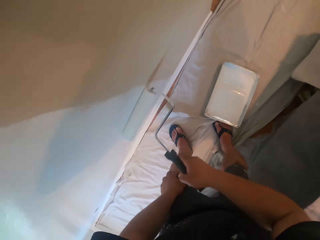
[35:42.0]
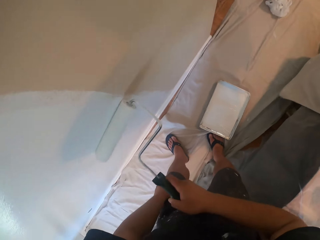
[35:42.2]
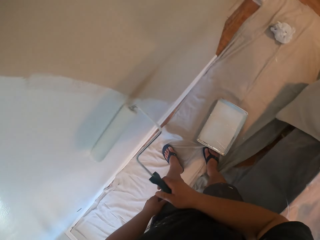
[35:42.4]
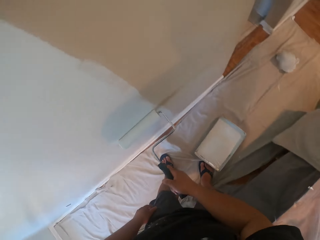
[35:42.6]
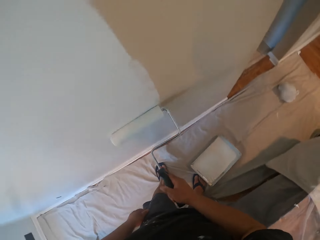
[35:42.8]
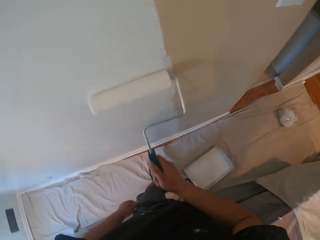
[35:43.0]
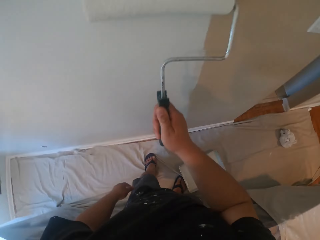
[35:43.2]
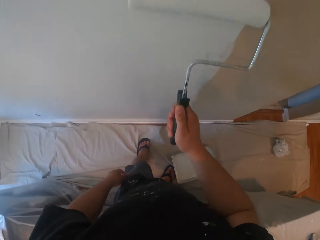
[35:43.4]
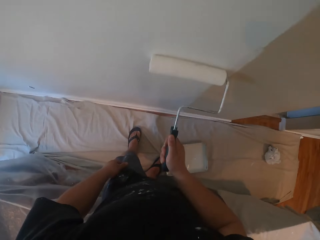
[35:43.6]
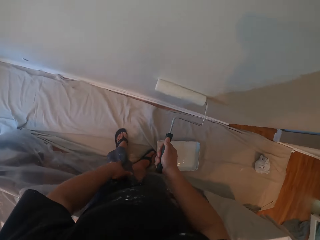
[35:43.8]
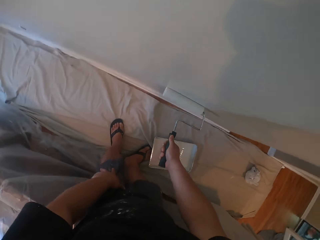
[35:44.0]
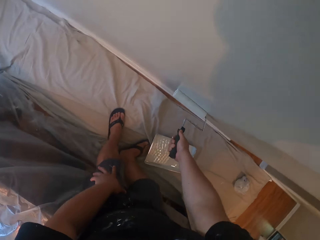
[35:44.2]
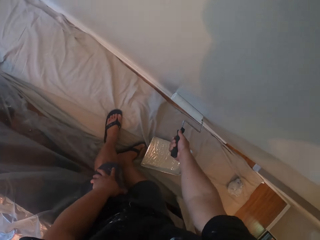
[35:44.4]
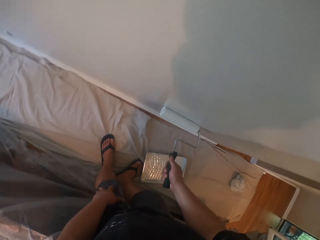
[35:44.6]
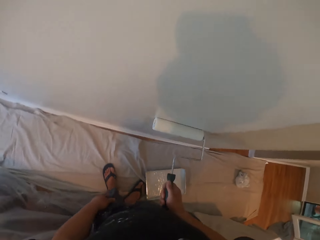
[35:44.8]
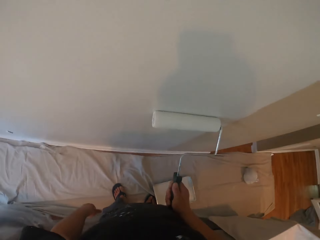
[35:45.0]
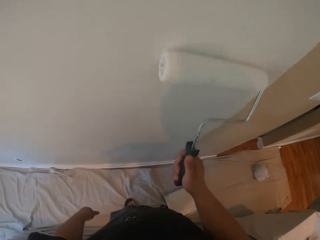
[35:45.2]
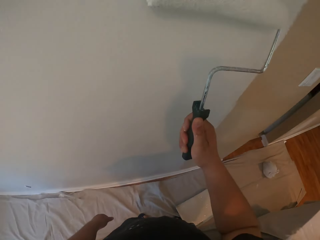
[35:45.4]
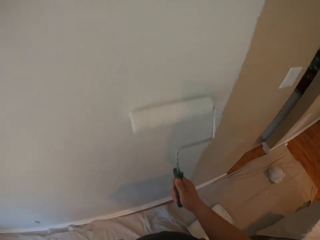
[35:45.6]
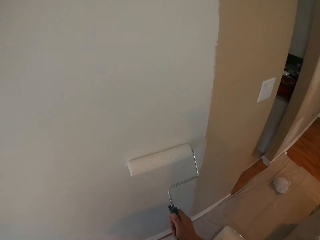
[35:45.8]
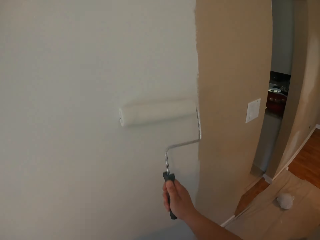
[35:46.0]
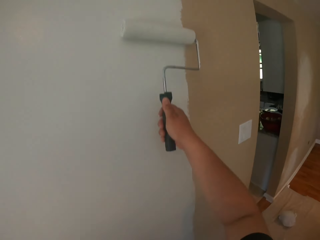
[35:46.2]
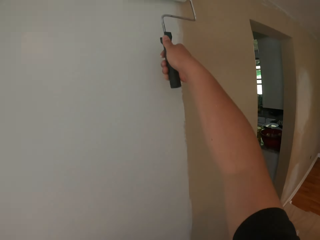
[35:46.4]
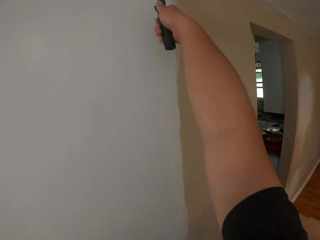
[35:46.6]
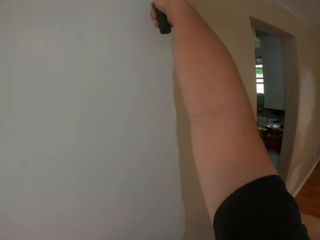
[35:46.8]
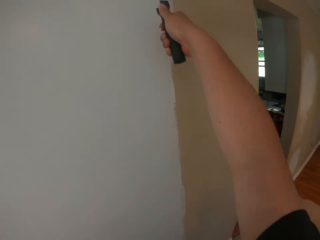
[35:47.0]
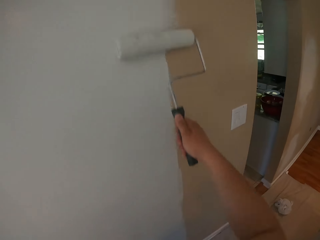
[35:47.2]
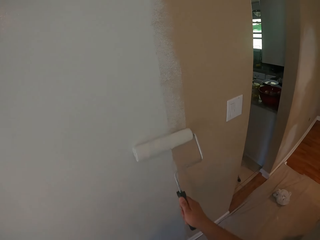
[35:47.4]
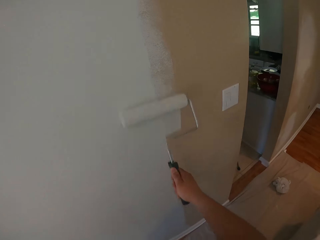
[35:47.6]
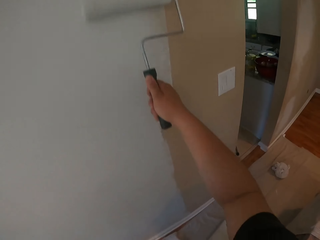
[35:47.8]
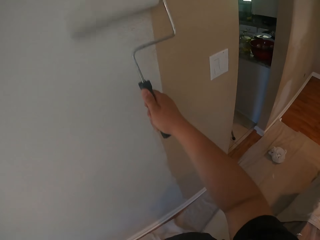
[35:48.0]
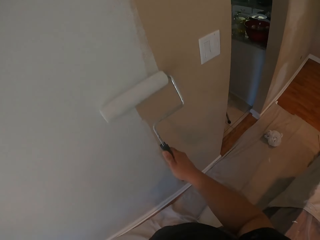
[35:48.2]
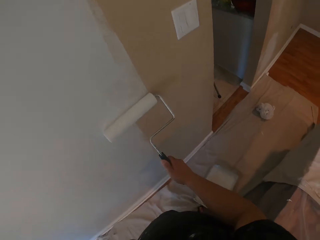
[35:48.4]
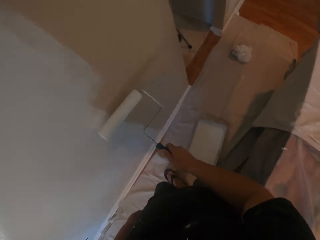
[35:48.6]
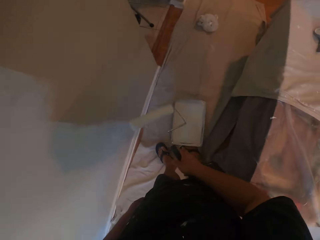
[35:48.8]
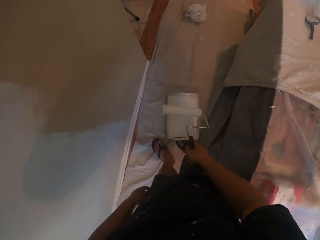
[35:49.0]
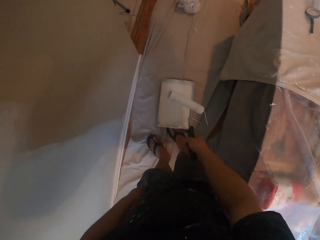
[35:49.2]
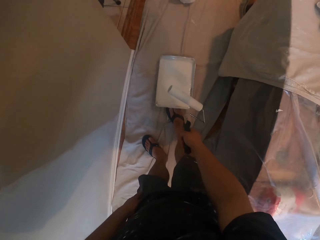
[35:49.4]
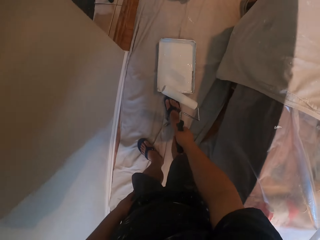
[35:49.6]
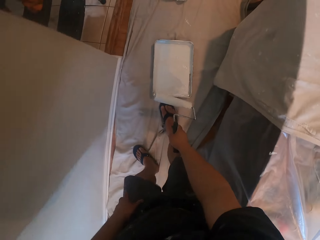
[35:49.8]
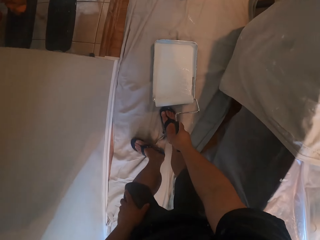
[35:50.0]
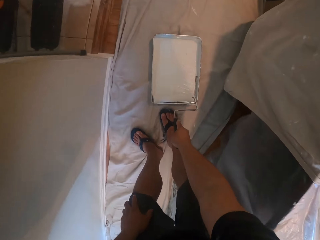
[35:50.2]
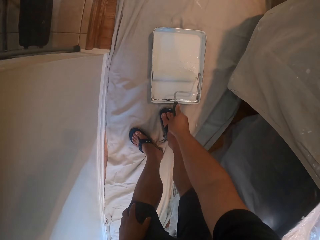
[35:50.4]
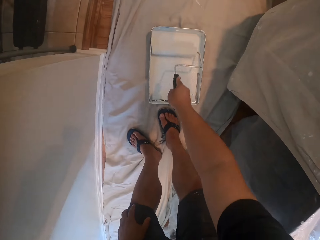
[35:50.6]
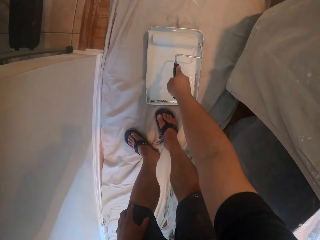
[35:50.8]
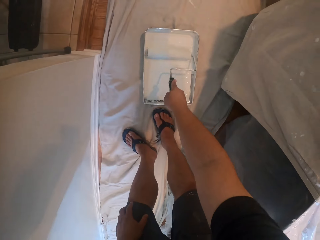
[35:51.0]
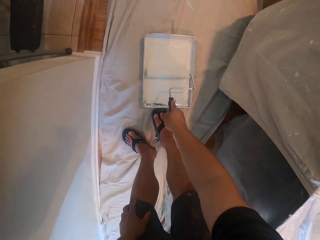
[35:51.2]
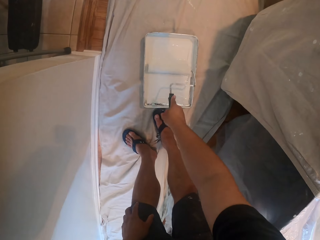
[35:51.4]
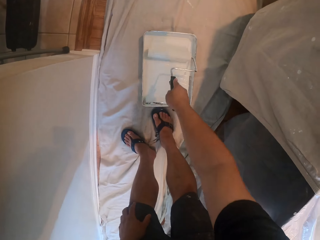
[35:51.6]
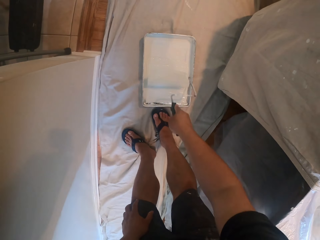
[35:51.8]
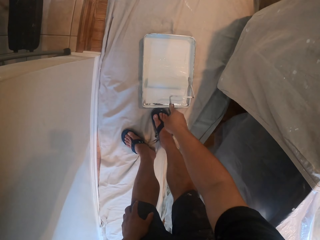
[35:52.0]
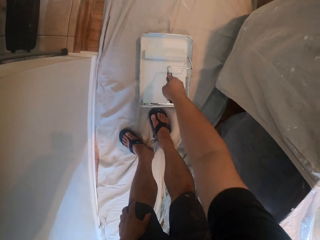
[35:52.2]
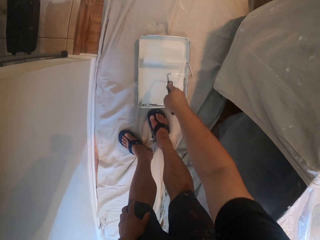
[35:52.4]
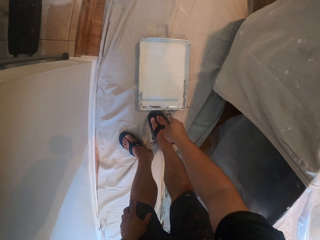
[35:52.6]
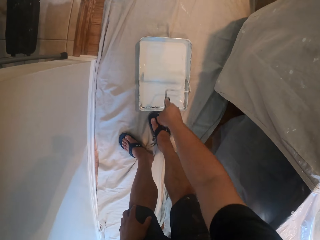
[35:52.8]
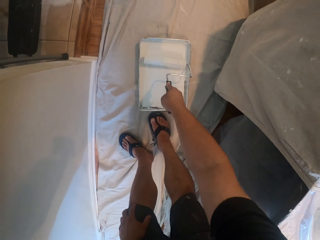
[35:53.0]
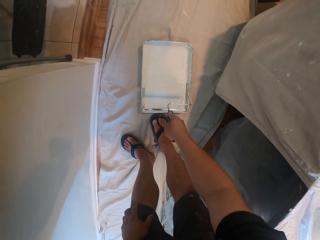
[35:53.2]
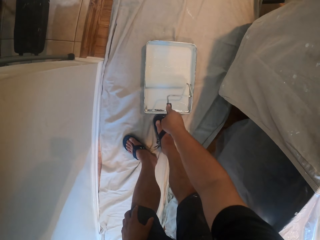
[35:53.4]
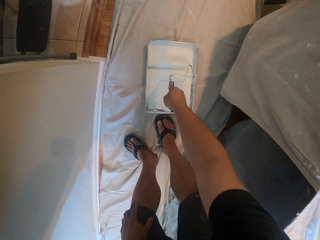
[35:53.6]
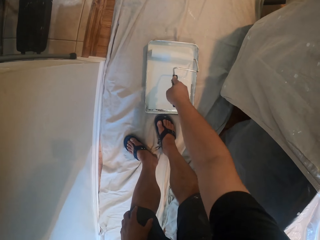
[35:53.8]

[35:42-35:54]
The camera wearer pushes the paint can with his leg. He dips the roller paintbrush into the paint.

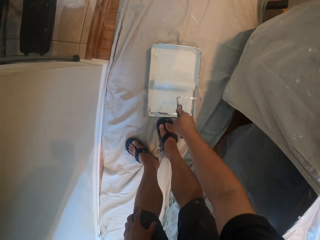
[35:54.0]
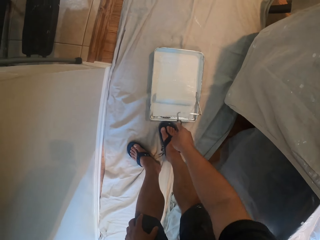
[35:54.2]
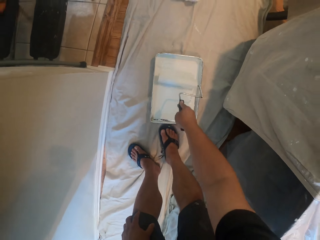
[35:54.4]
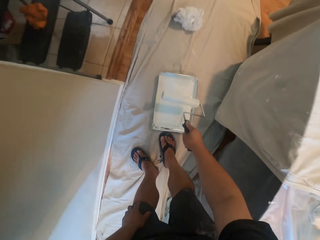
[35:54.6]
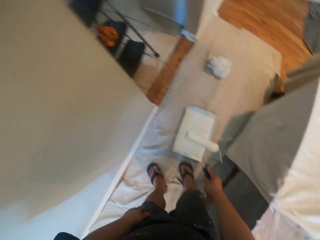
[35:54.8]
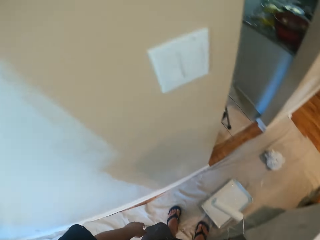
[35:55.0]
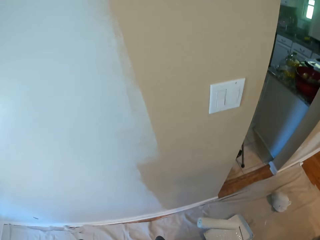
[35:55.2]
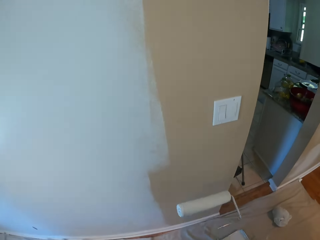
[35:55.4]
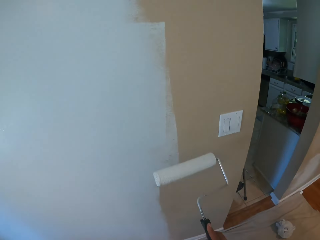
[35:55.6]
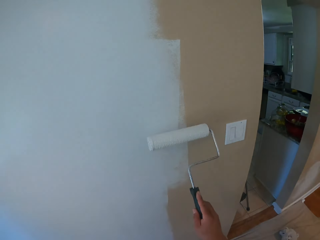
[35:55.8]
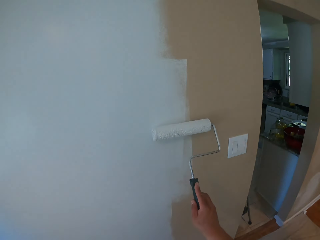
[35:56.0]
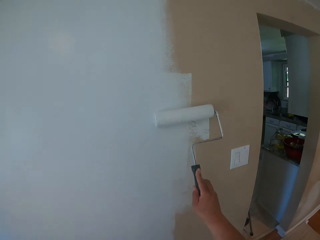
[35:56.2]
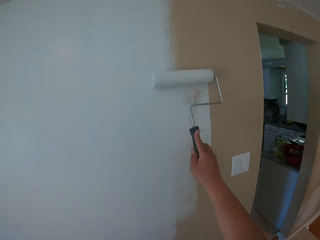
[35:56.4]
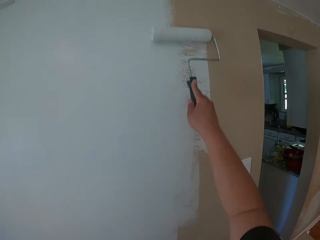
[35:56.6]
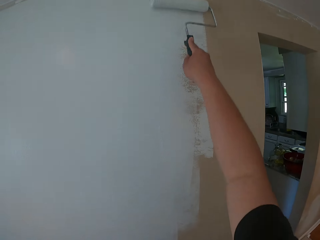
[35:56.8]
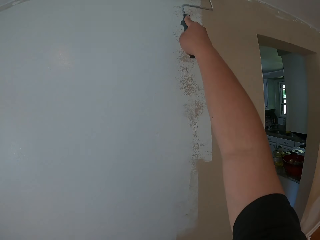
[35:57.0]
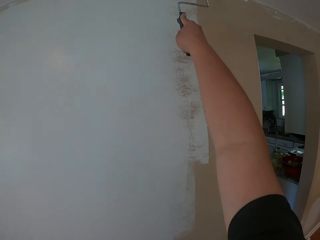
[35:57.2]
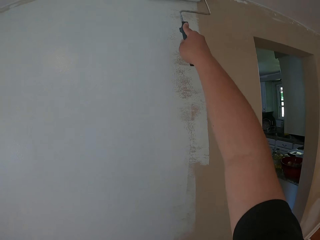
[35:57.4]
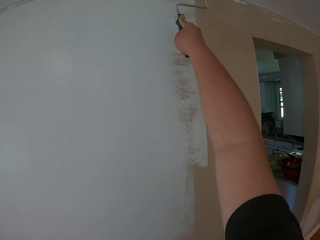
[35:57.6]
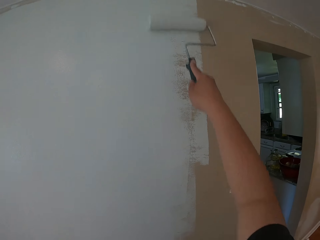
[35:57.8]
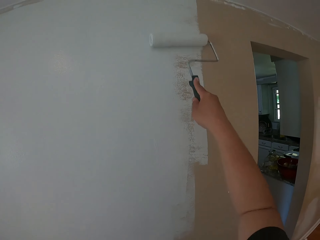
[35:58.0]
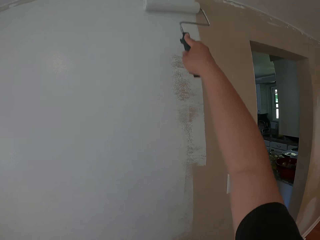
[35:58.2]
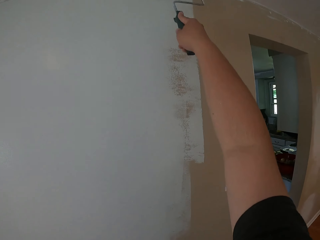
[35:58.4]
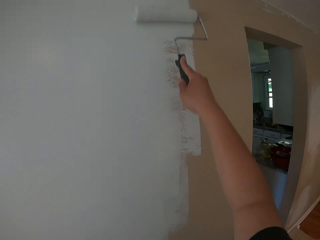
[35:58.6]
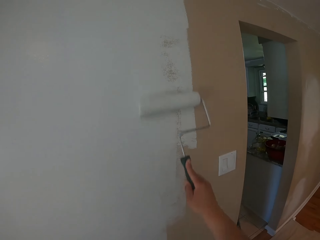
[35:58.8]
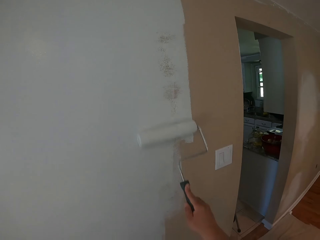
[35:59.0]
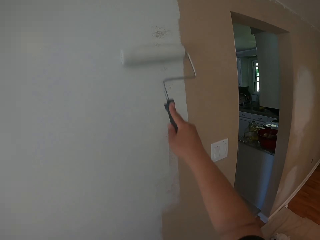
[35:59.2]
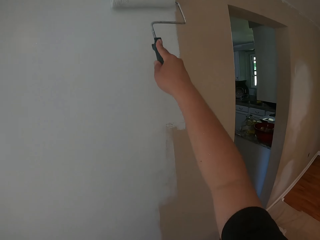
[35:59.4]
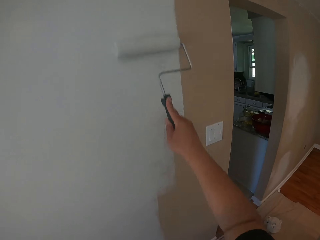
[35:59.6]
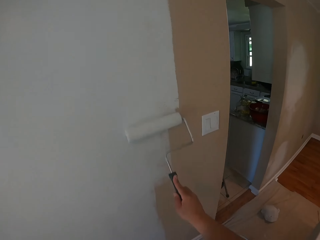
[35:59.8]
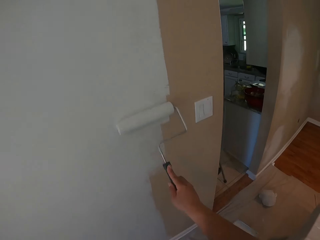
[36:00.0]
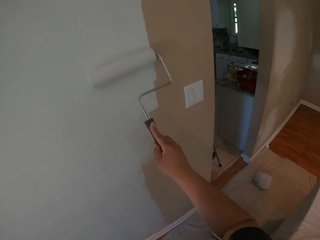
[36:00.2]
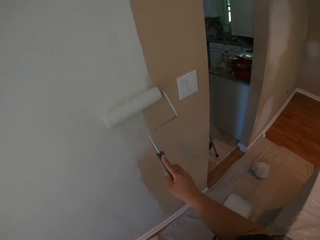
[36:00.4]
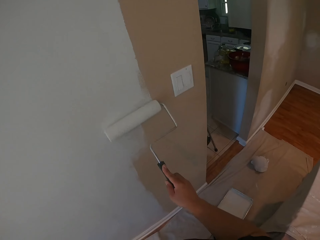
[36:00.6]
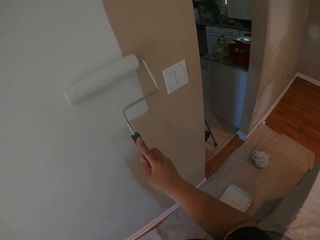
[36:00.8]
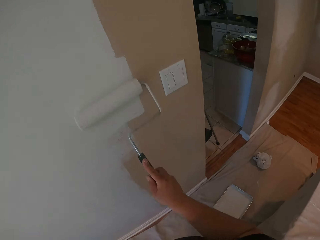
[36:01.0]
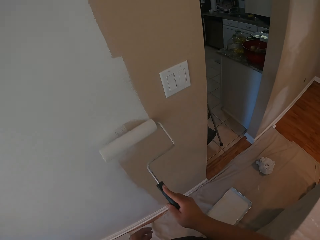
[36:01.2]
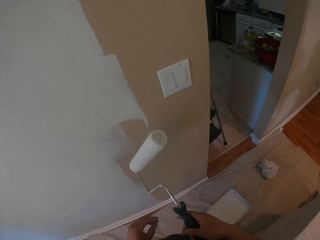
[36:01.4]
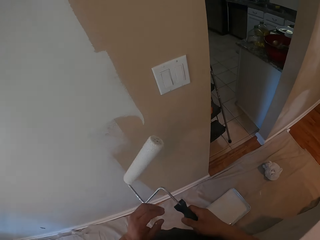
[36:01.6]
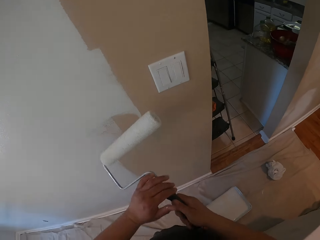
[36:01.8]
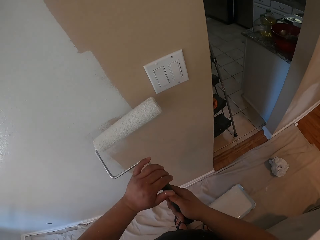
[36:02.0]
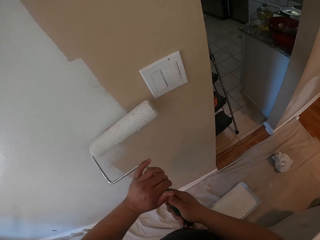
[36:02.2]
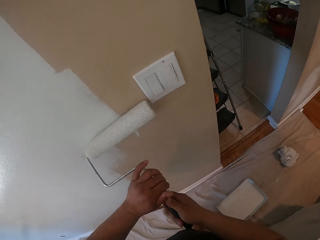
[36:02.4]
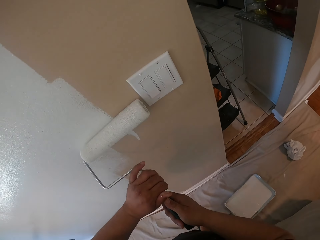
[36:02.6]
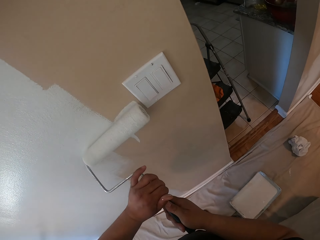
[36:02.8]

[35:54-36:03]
The camera wearer paints the wall with the roller paint brush. They hold the roller brush.
